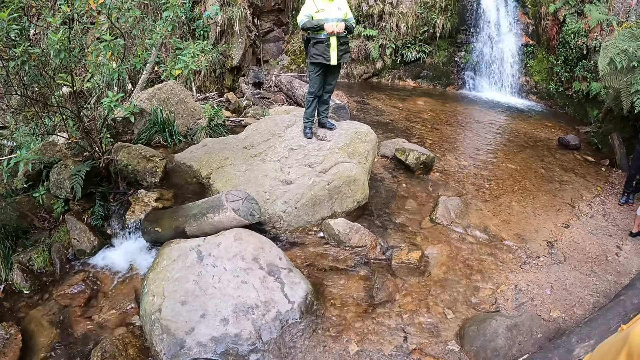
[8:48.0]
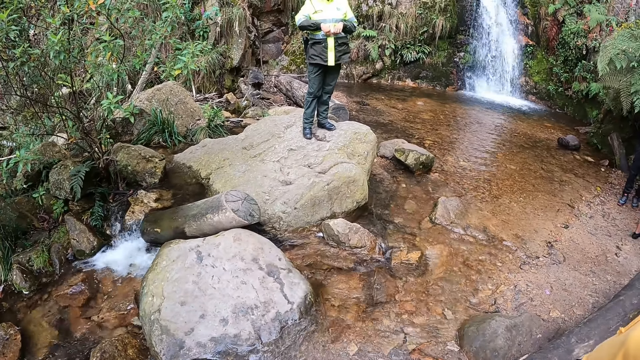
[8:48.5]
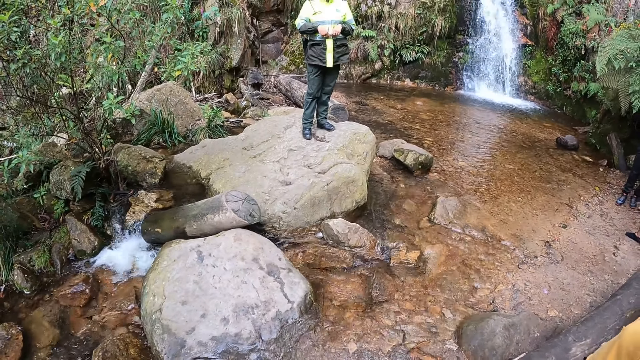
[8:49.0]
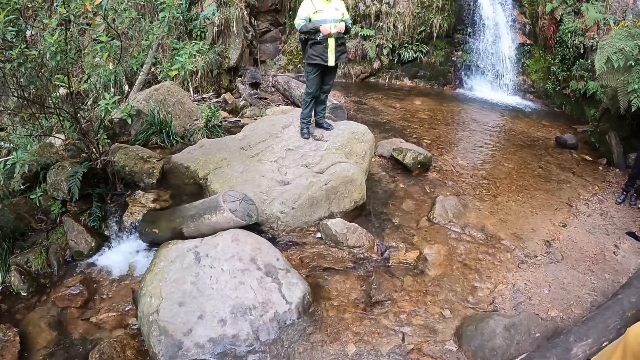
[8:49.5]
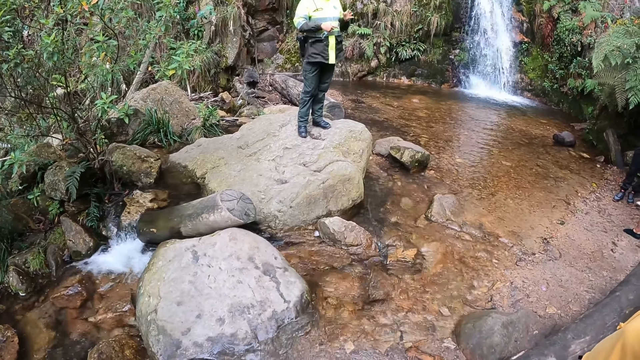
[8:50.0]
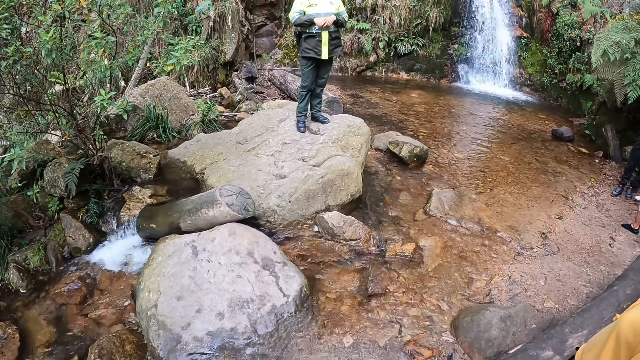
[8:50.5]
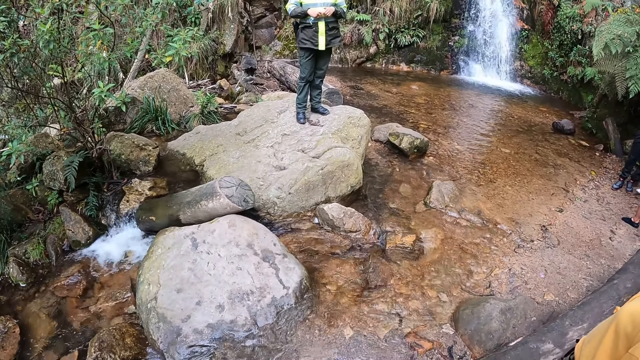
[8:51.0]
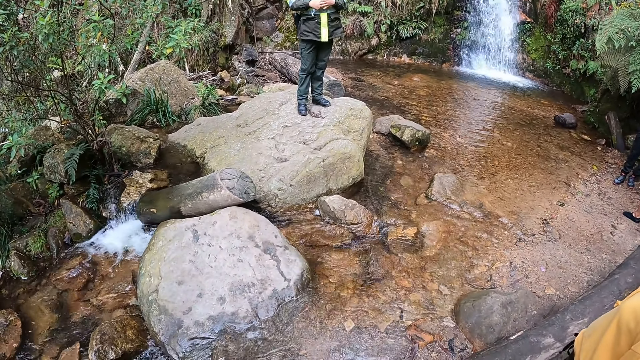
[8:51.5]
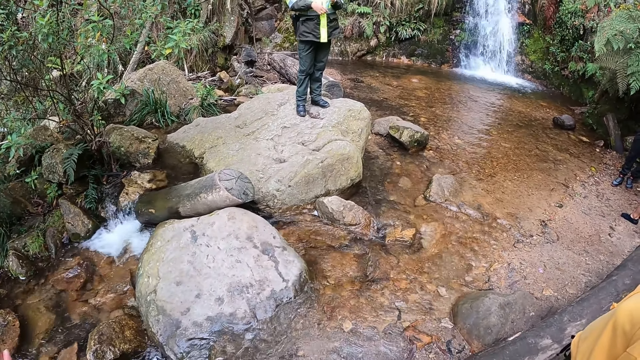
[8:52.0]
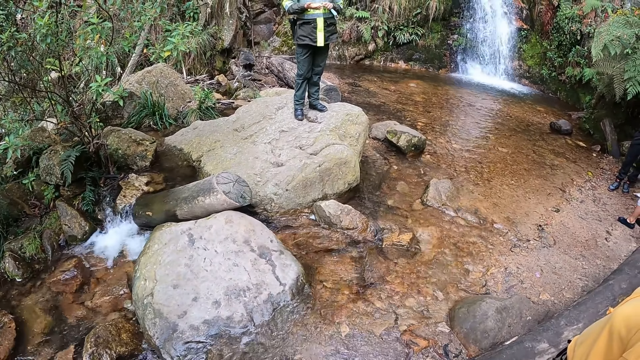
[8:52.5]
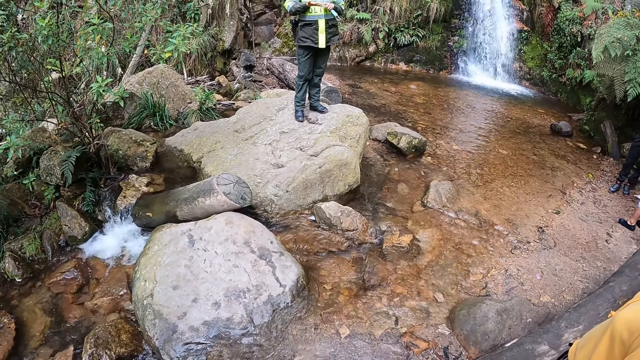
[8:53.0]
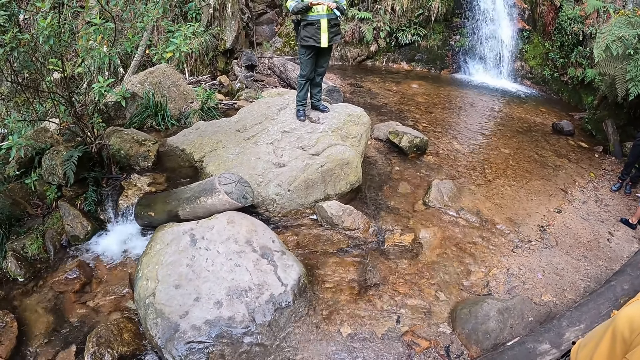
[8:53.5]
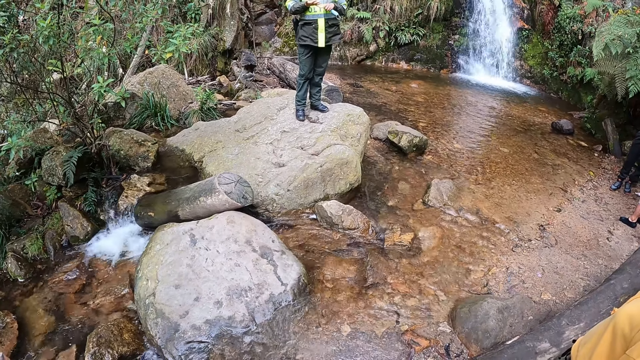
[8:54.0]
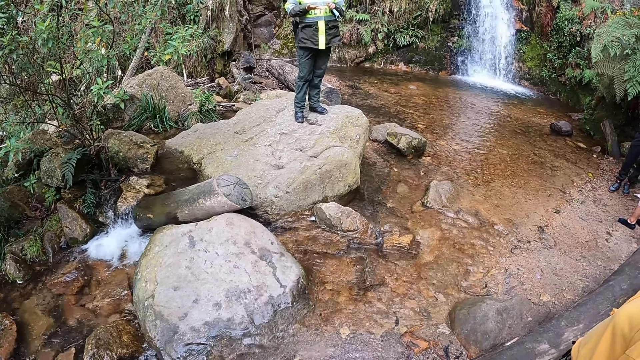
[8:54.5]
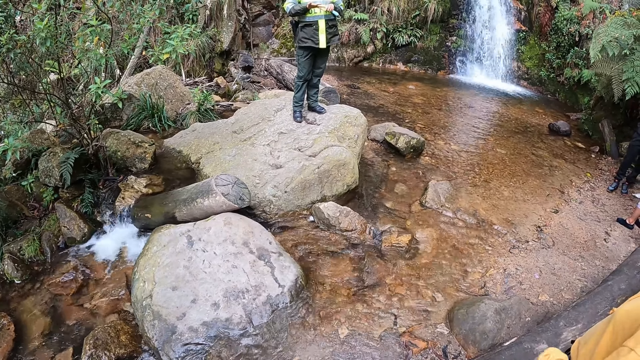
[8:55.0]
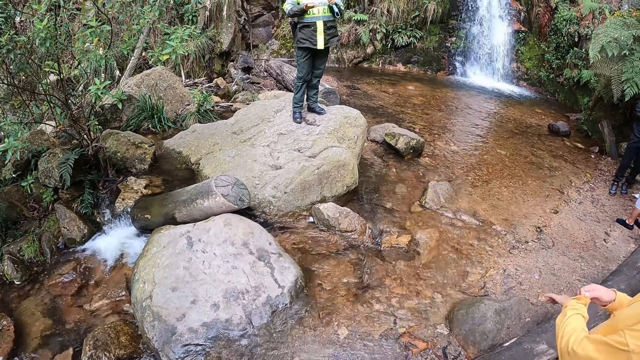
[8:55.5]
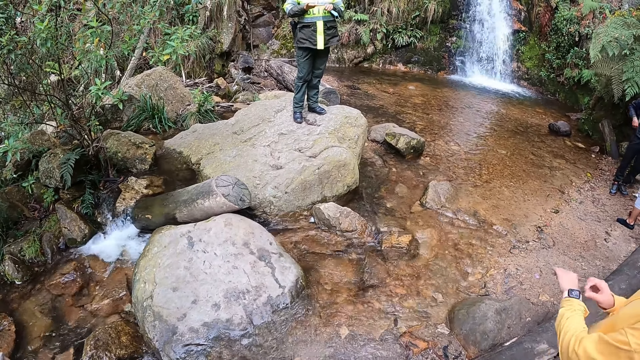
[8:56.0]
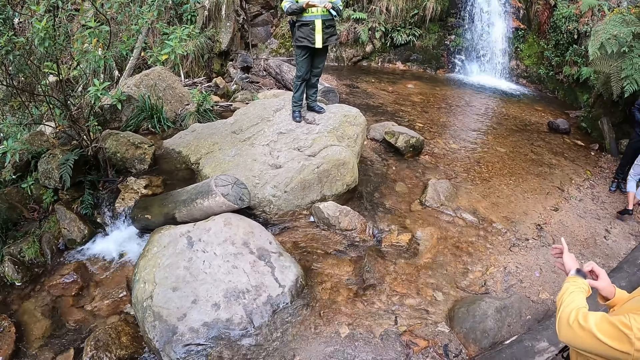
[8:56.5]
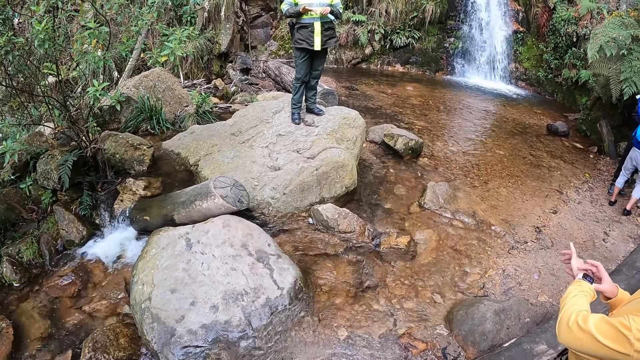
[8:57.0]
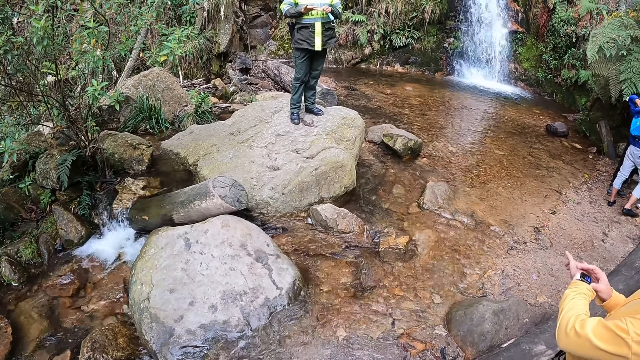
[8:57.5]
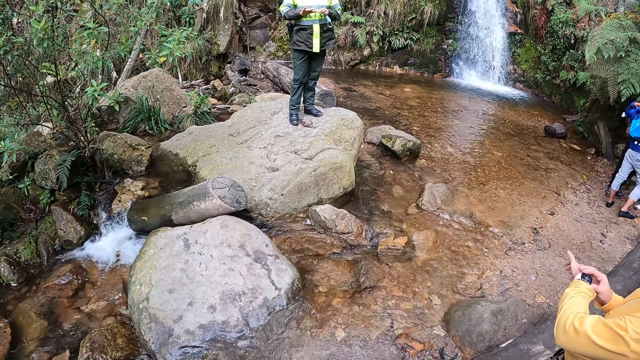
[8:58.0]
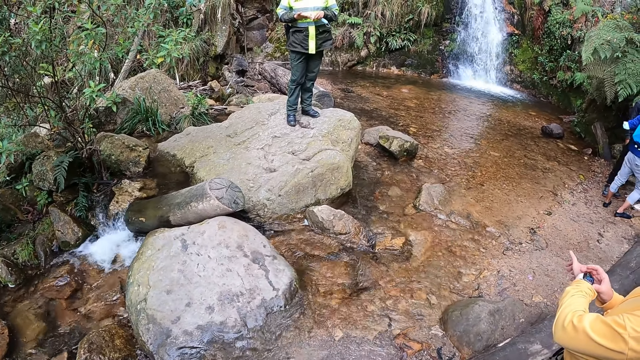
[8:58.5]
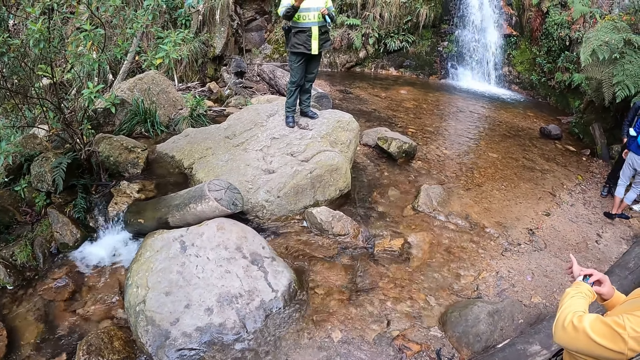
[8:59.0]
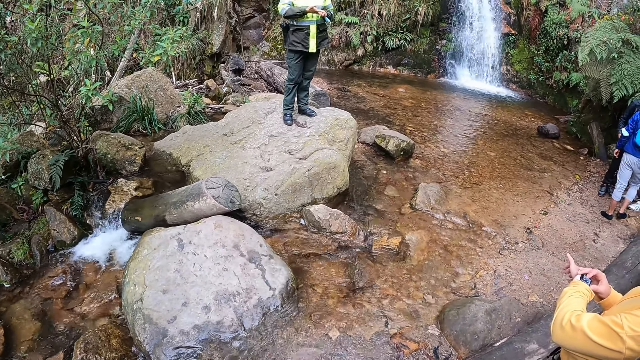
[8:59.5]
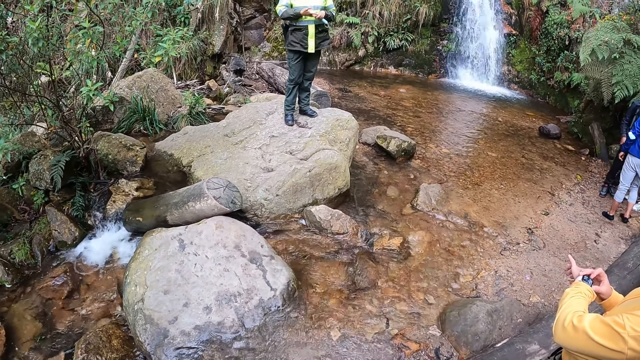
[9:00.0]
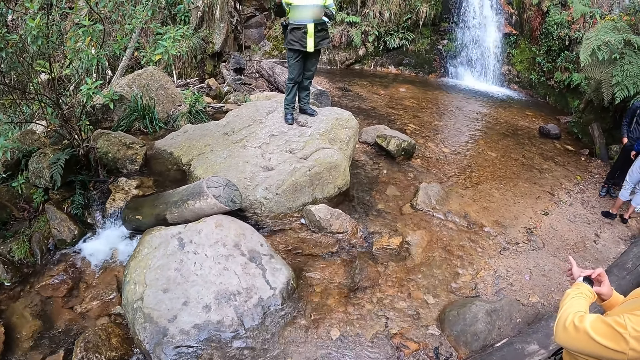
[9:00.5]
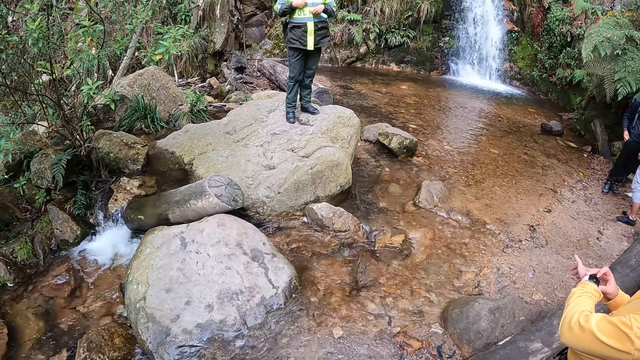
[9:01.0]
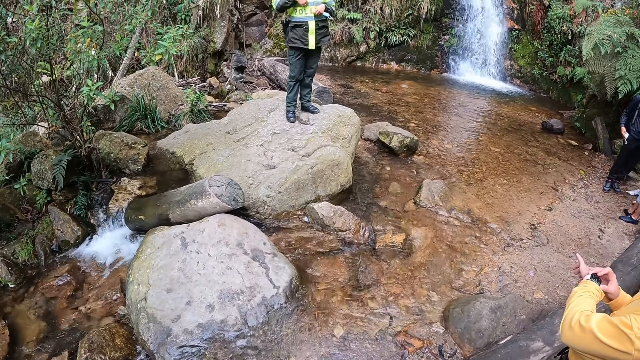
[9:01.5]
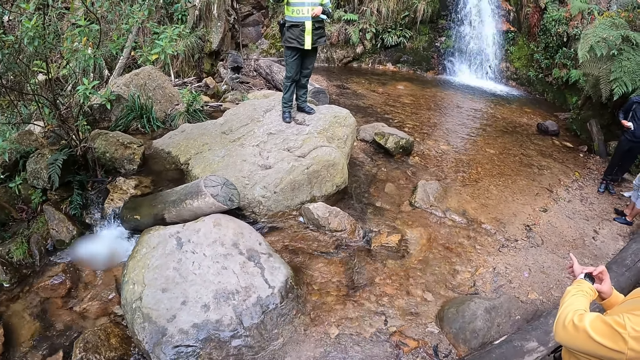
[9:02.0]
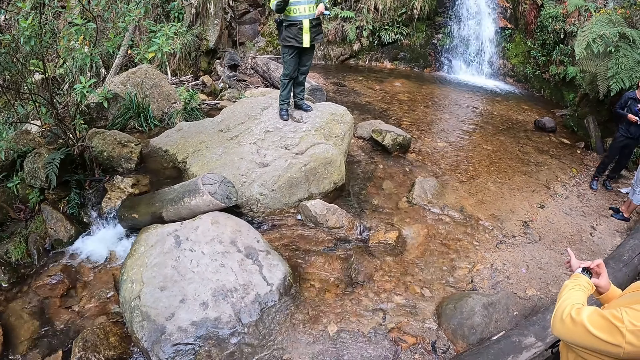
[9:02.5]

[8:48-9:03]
The woman adjusts her left sleeves with her right hand. The woman sets a wrist watch on her left wrist with her right hand. Another woman interacts with a group of people.

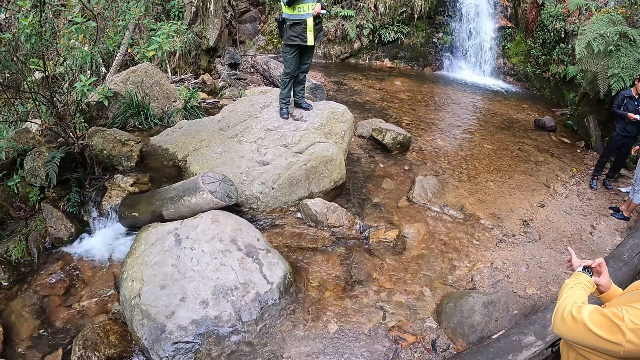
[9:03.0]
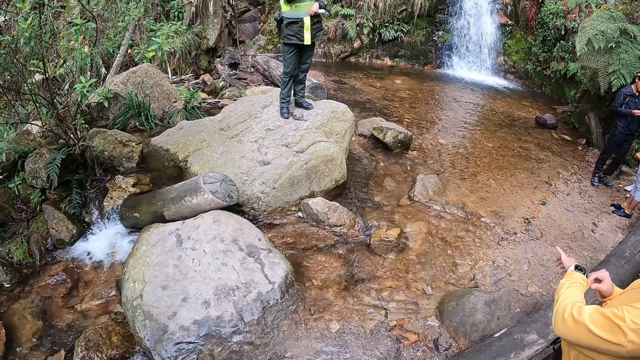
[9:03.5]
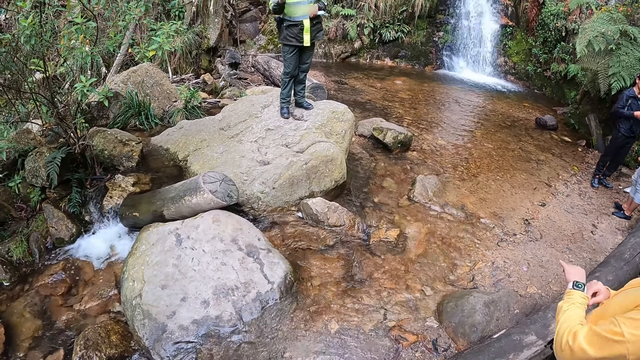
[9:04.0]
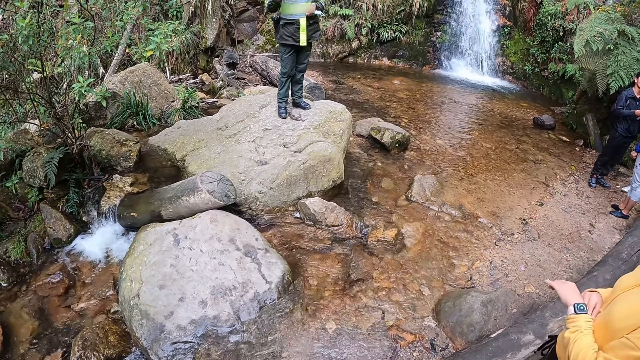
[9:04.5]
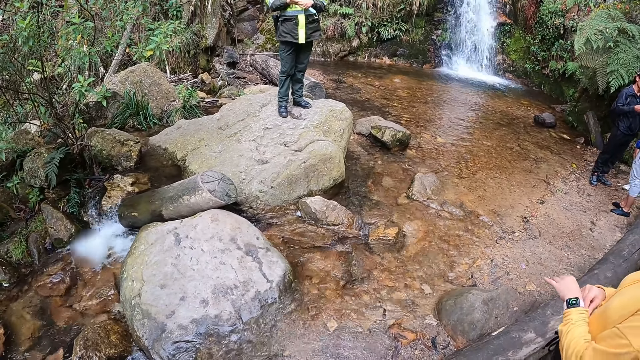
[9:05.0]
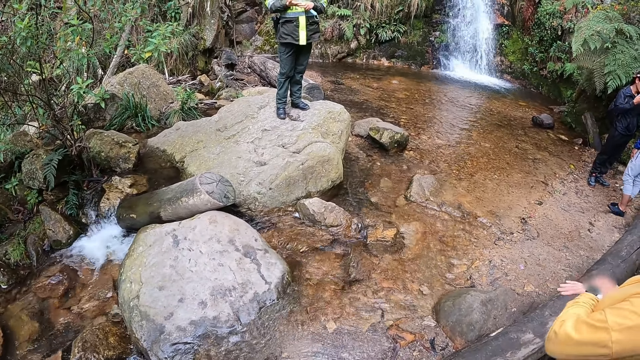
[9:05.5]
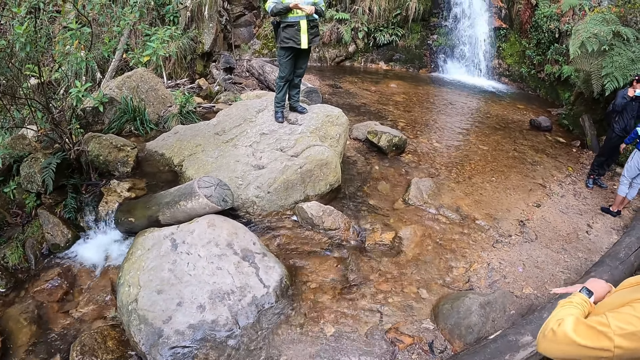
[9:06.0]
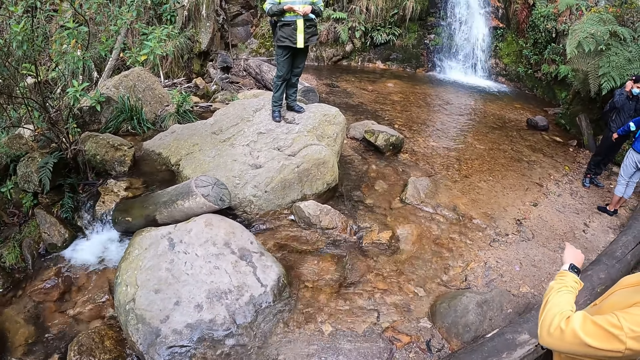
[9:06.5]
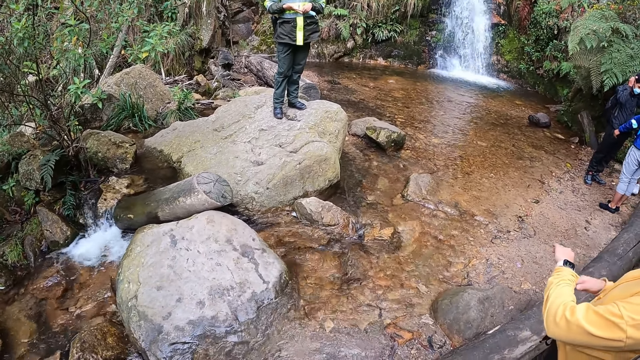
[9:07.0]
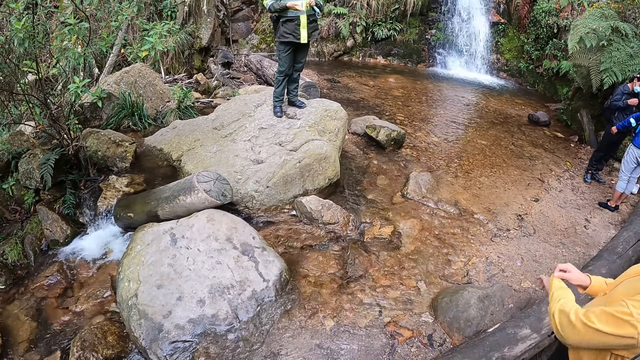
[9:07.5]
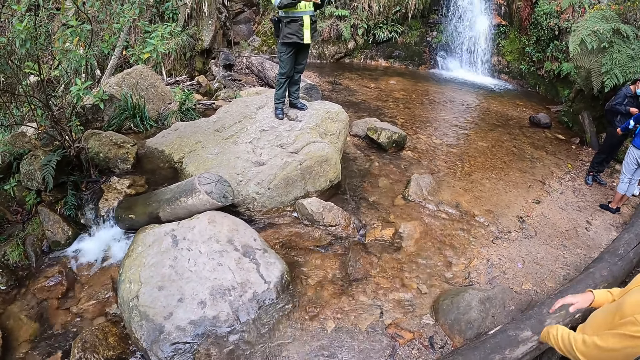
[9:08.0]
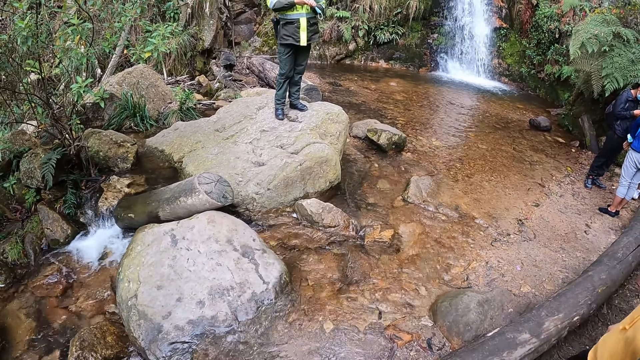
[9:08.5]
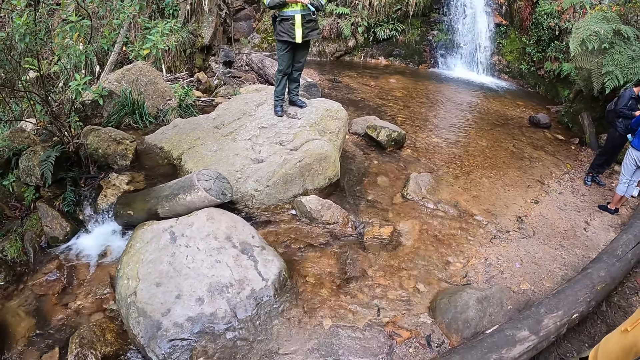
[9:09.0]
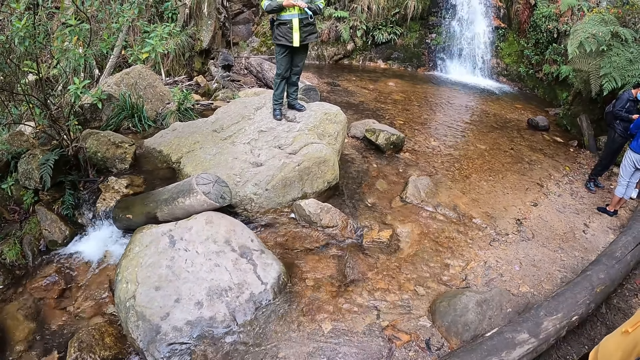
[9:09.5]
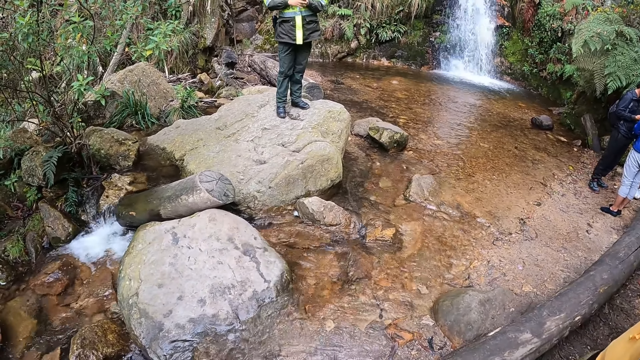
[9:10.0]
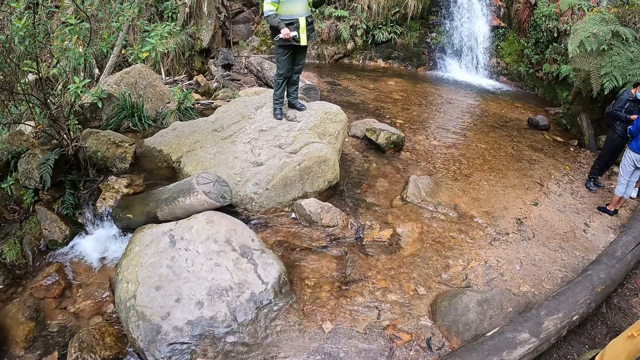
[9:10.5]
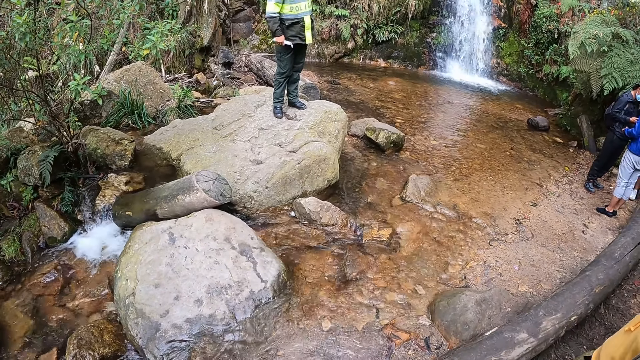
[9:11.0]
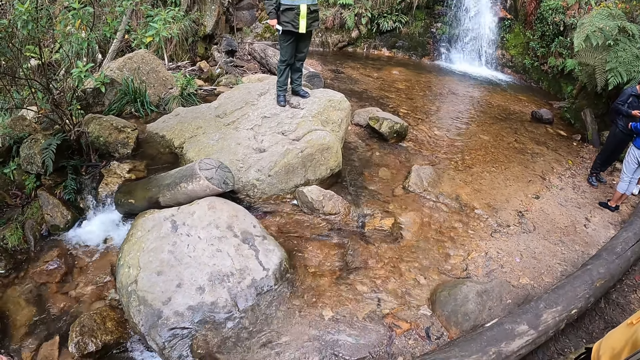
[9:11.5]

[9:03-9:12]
The woman rubs her right wrist with her left hand and covers the wrist watch on her left hand with her sleeves.
